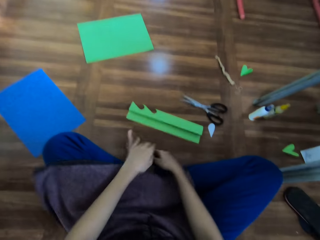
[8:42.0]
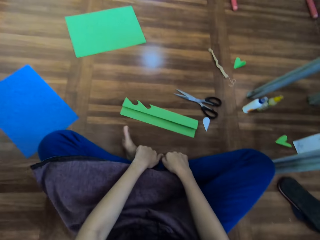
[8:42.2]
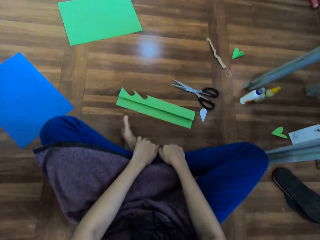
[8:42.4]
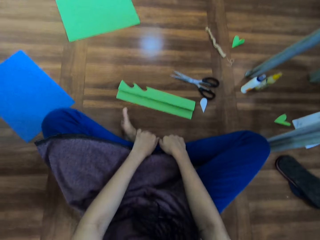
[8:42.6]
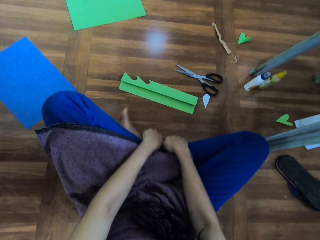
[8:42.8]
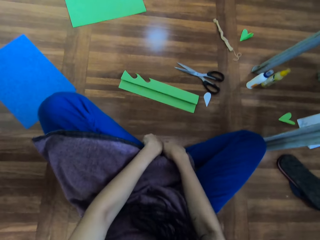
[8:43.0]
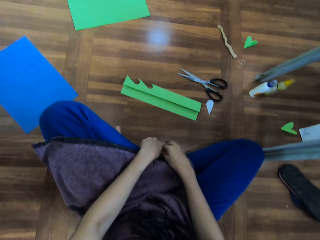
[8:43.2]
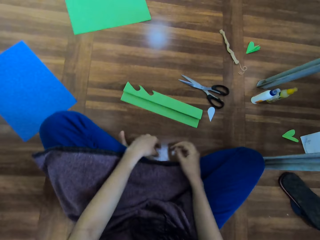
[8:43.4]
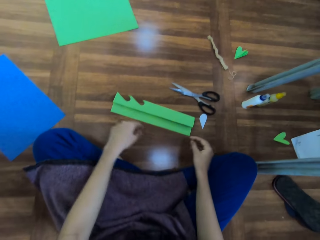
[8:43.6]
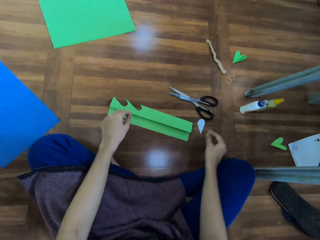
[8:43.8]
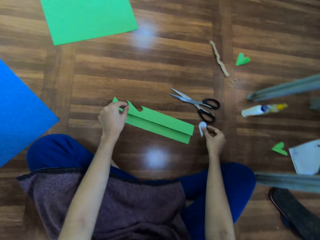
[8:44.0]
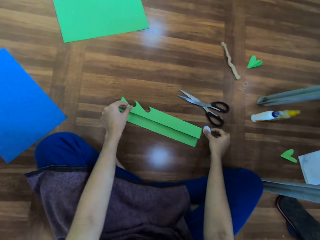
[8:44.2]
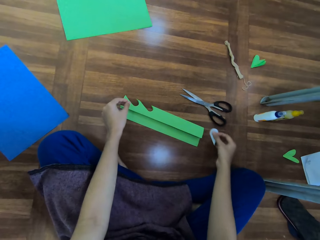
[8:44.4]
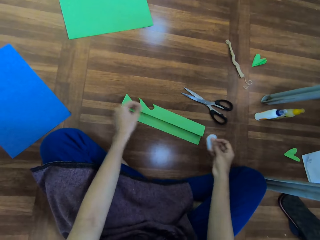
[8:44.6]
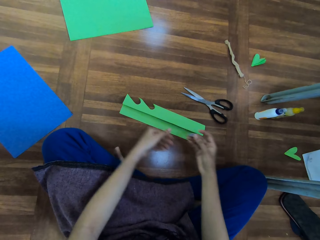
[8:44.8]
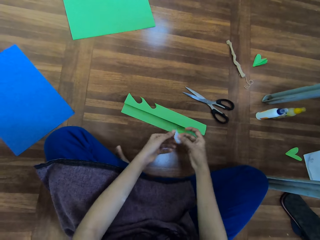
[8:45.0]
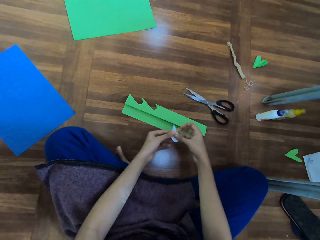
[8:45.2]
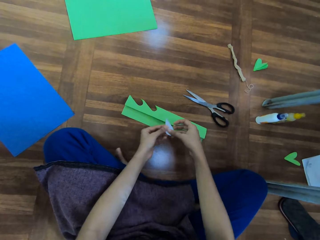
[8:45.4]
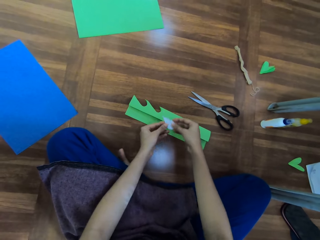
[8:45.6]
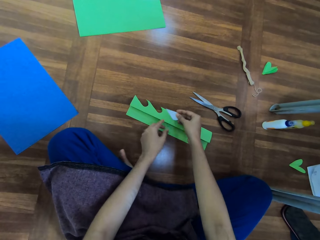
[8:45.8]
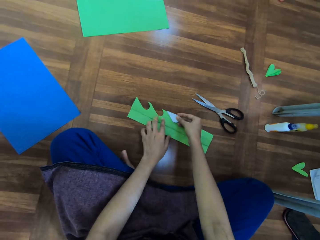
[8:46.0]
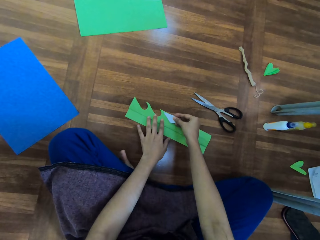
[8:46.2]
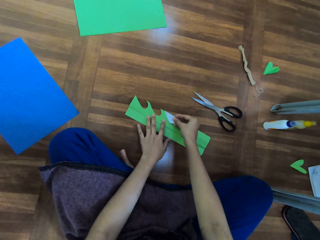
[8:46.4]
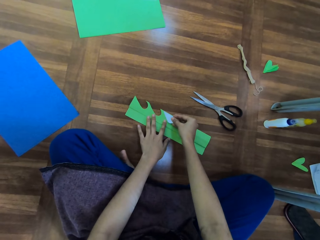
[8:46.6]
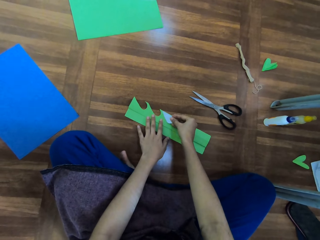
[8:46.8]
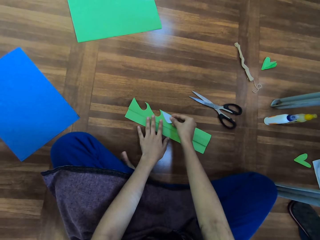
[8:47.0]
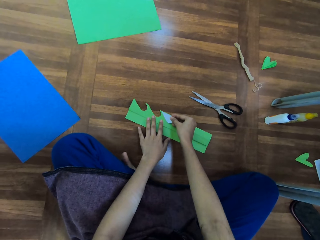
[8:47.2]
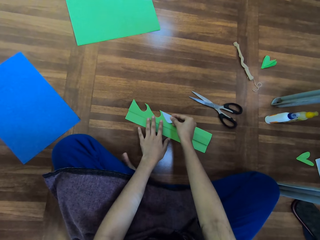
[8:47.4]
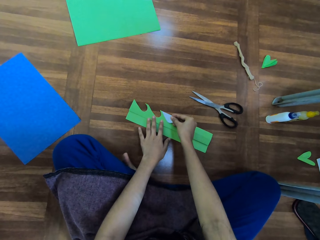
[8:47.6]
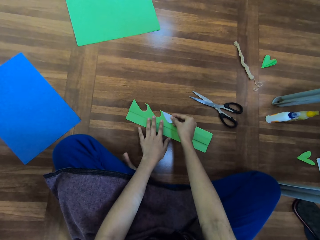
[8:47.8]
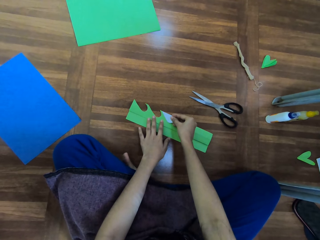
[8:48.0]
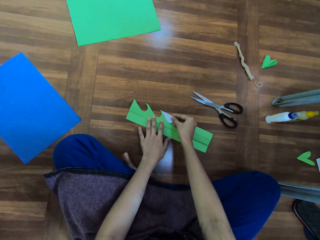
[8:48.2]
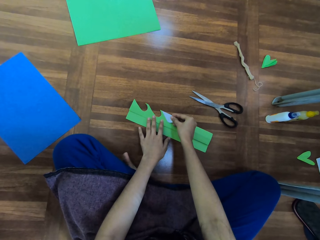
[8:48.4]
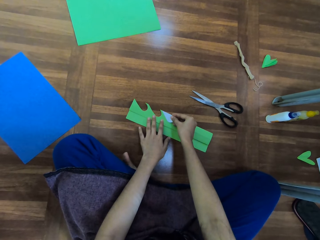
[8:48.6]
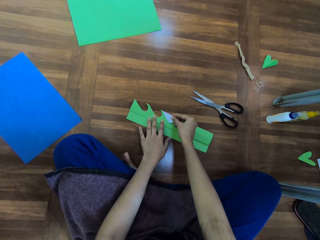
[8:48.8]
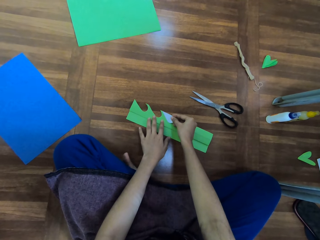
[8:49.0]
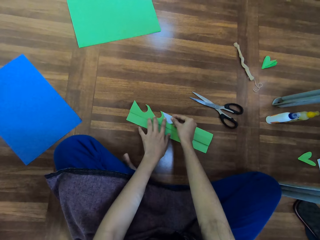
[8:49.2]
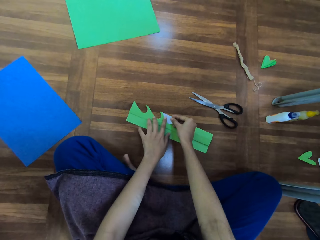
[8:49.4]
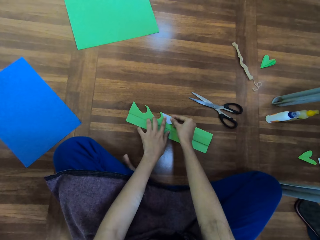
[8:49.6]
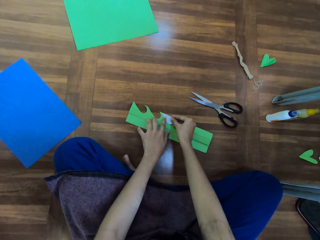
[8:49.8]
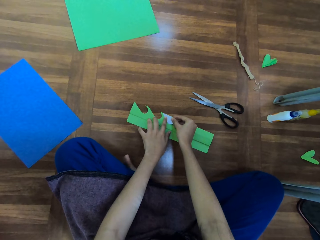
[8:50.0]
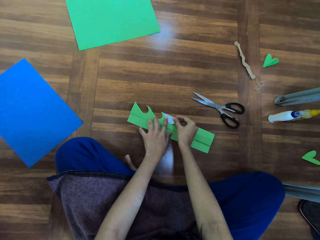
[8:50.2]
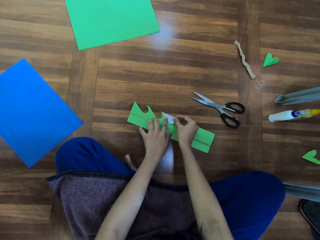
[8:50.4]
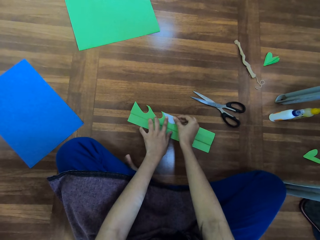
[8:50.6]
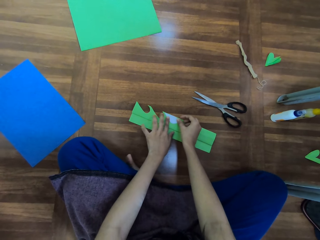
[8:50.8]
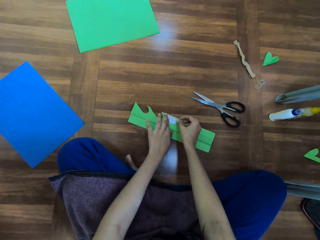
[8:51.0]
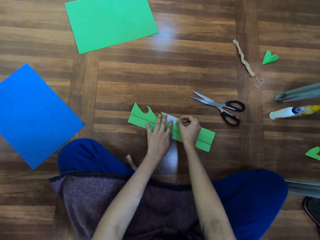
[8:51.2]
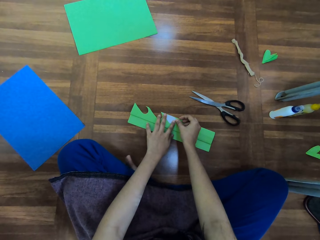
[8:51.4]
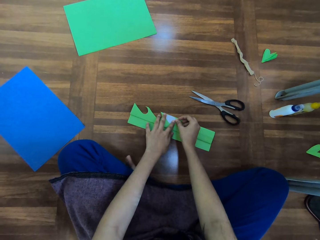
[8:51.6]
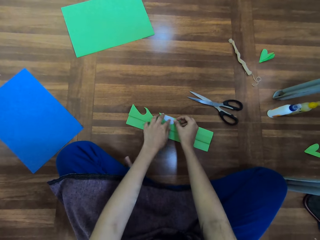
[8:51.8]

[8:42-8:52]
The camera wearer picks up a piece of paper from the floor. They place the piece of paper on the paper.

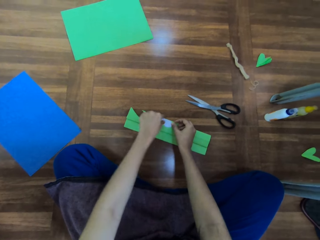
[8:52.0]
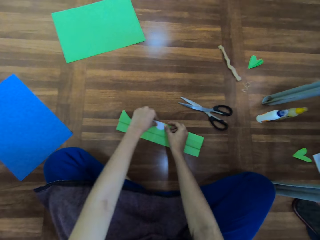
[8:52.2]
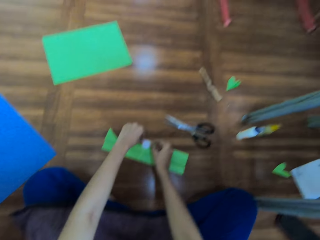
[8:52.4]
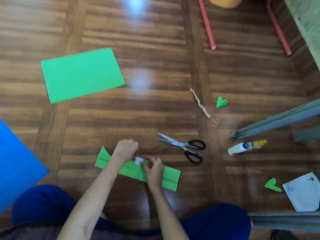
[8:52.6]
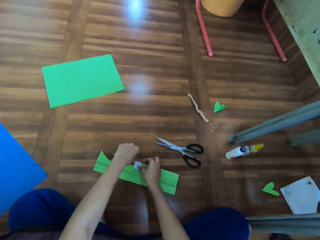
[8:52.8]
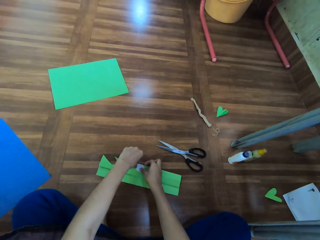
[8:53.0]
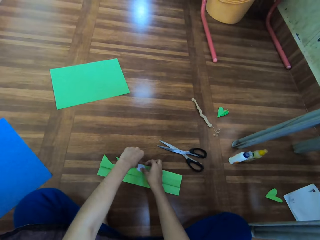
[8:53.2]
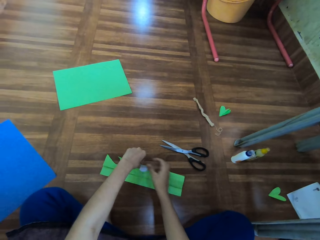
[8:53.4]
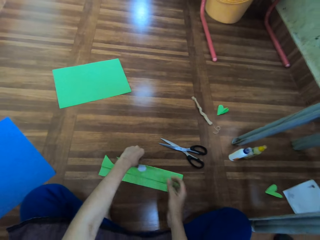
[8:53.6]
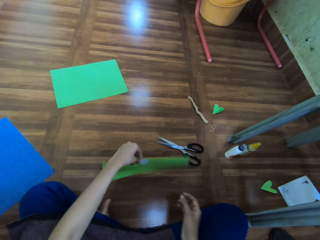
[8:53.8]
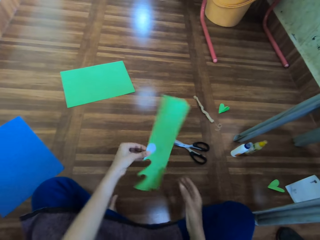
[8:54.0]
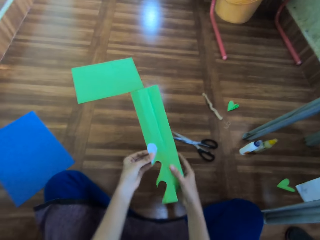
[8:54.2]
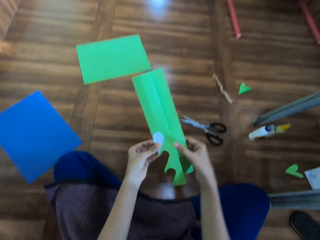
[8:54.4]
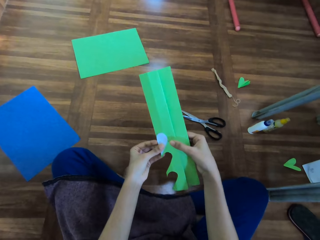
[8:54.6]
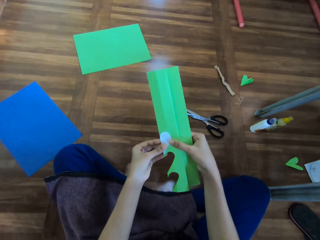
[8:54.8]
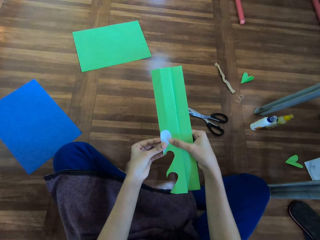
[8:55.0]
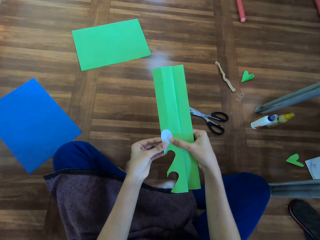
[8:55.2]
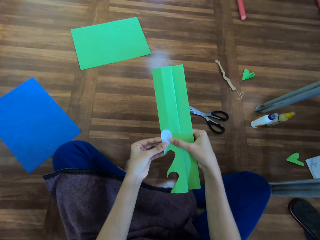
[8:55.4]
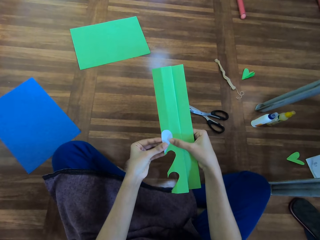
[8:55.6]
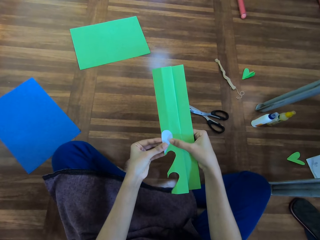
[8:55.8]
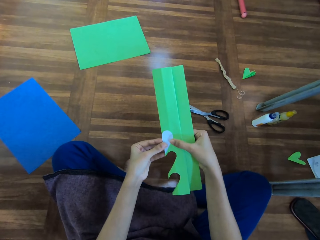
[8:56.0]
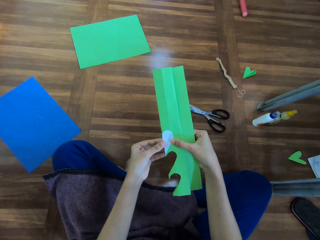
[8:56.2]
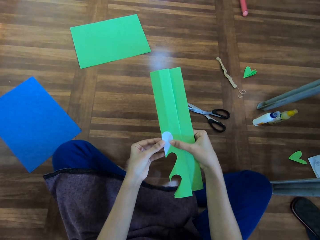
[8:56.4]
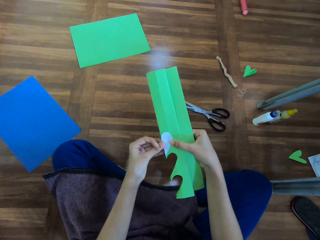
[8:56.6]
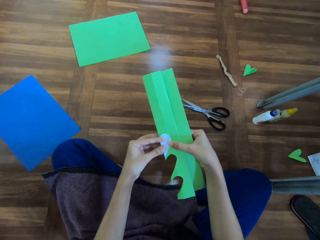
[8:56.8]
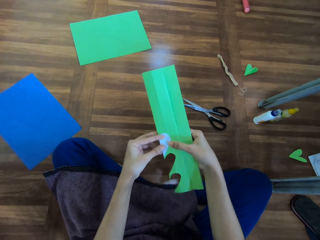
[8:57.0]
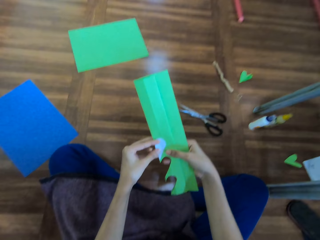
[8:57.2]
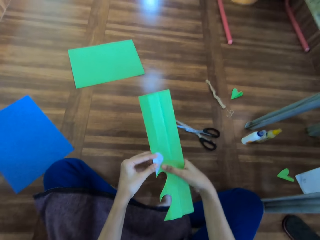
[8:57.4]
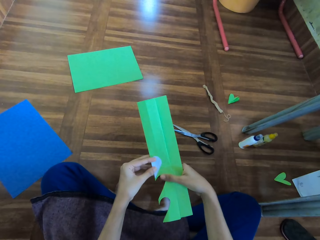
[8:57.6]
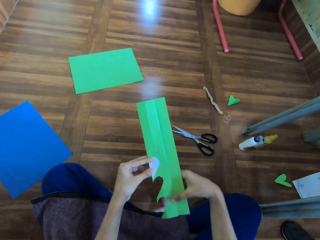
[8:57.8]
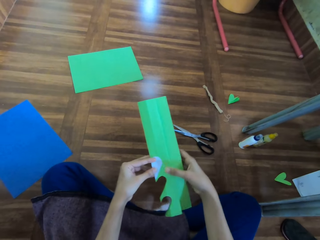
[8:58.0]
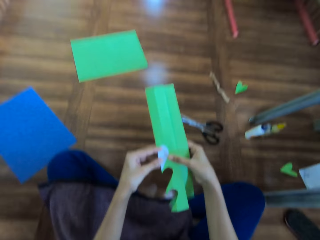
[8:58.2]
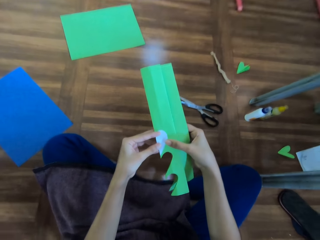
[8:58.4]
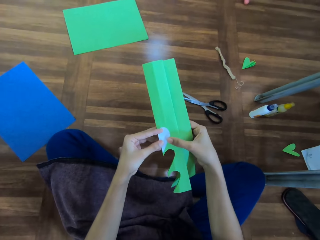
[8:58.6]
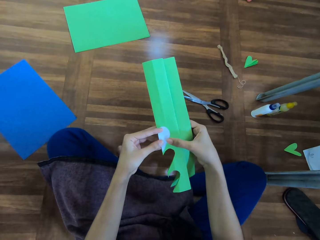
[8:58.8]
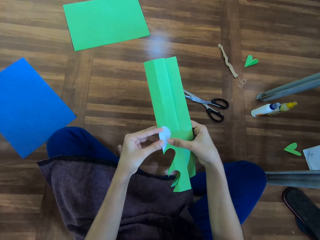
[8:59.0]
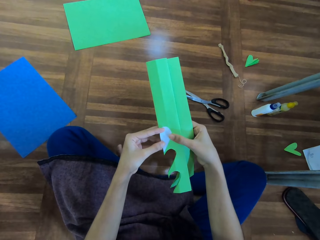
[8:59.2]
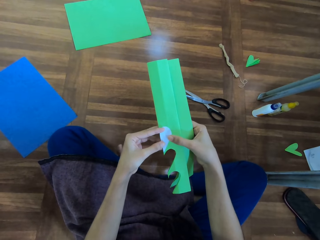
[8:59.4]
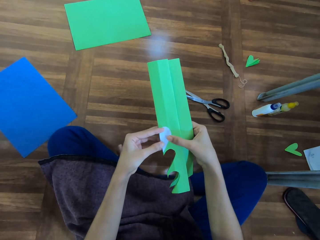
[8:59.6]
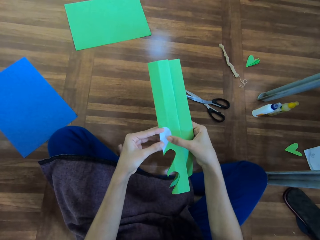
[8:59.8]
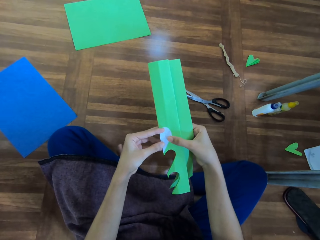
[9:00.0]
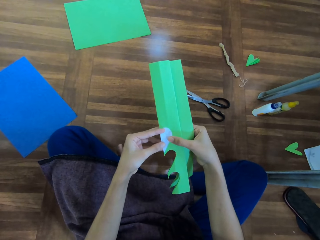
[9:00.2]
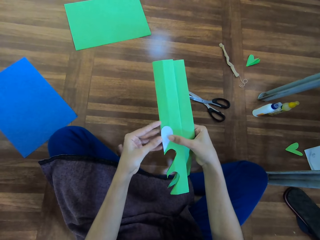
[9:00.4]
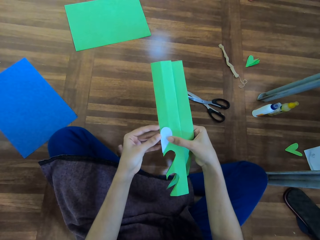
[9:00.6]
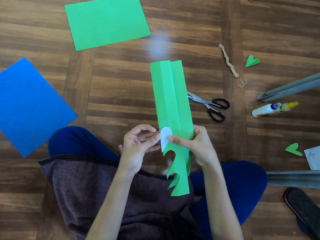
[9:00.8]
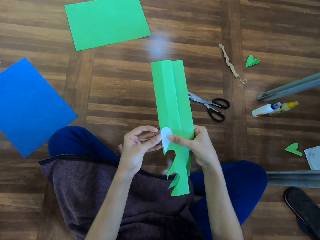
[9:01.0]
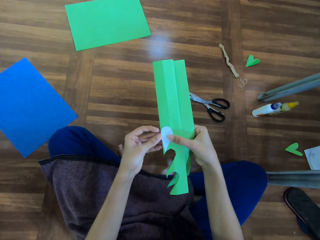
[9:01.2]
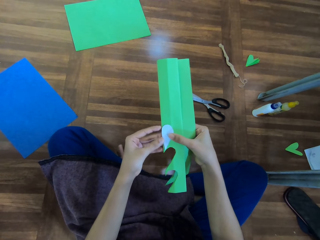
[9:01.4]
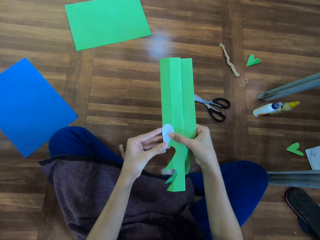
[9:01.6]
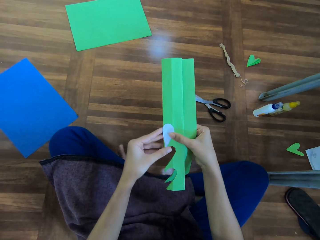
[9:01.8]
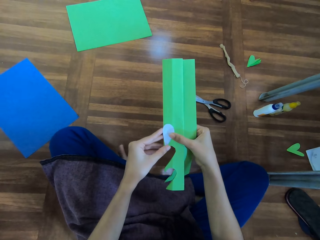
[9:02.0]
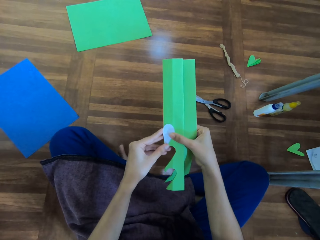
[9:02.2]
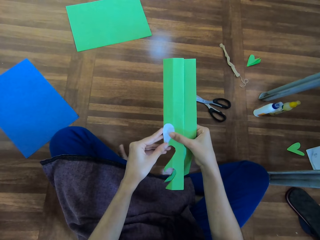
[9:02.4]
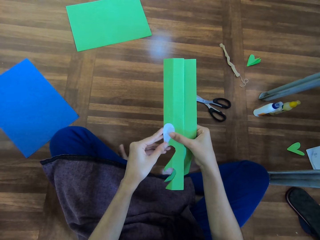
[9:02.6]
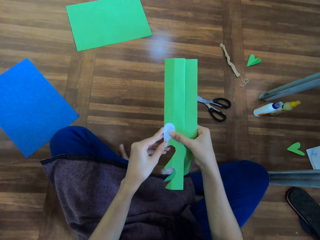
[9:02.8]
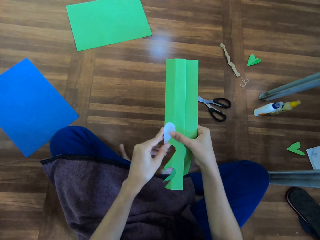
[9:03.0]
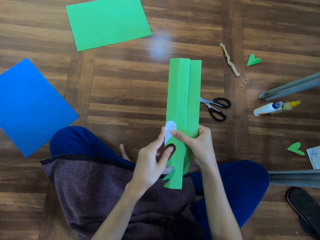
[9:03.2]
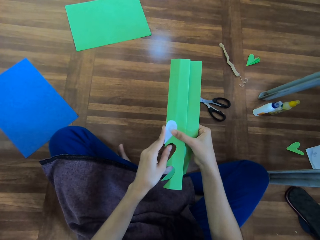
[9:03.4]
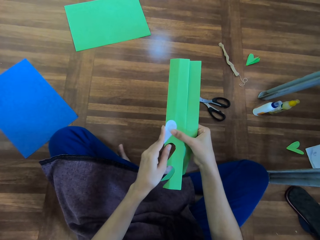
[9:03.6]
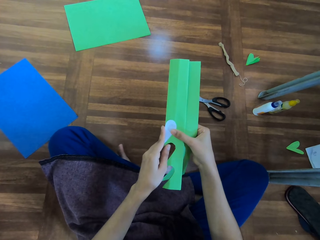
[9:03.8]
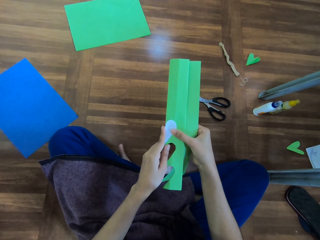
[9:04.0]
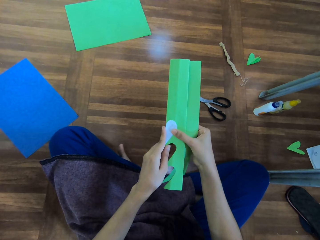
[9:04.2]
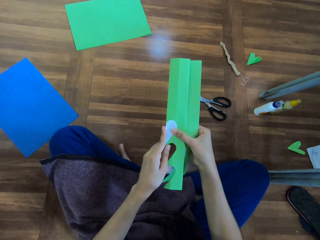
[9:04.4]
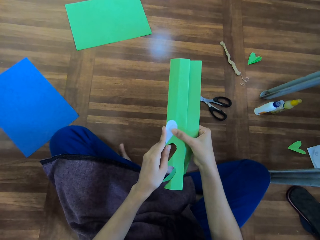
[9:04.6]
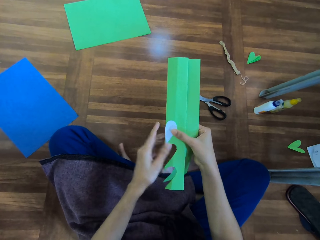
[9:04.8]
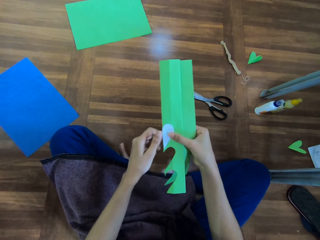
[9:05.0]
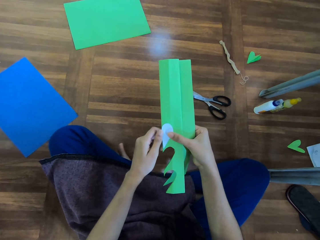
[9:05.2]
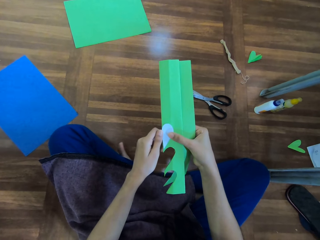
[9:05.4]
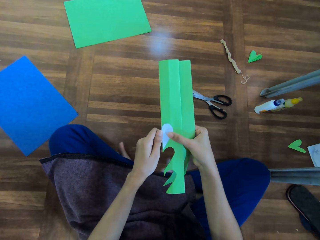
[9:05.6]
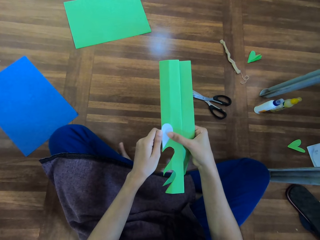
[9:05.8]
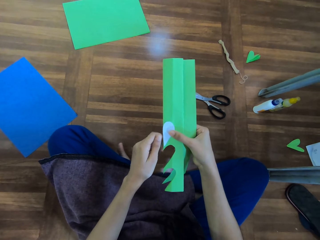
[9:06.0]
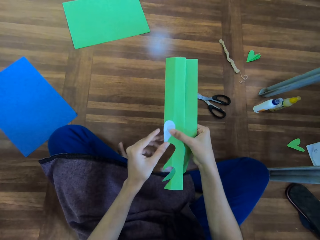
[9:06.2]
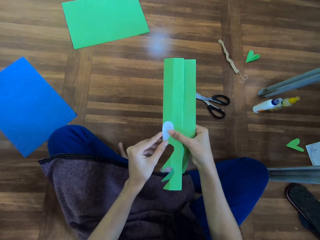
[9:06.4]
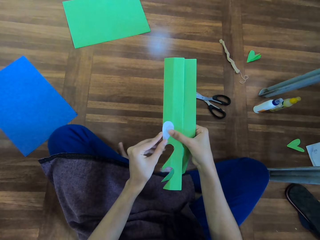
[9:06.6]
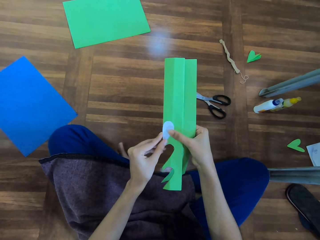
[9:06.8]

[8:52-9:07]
The camera wearer picks up a piece of paper from the floor. They adjust the piece of paper on the paper.
